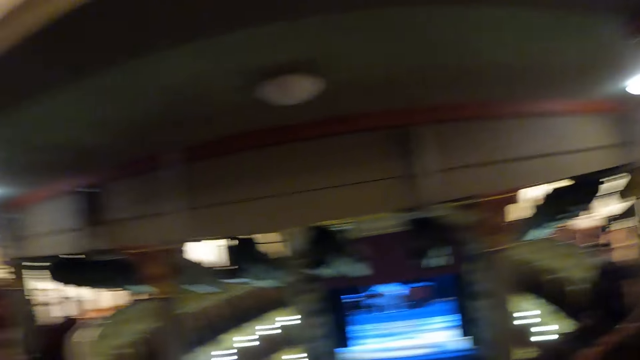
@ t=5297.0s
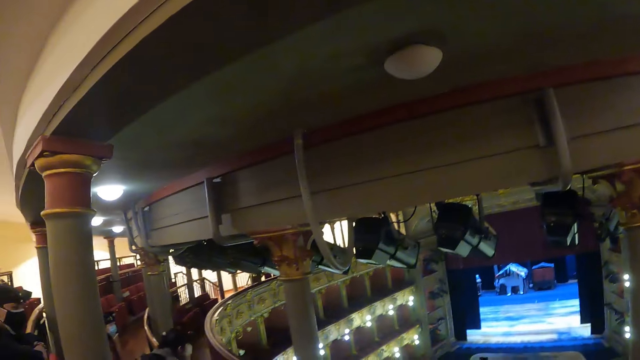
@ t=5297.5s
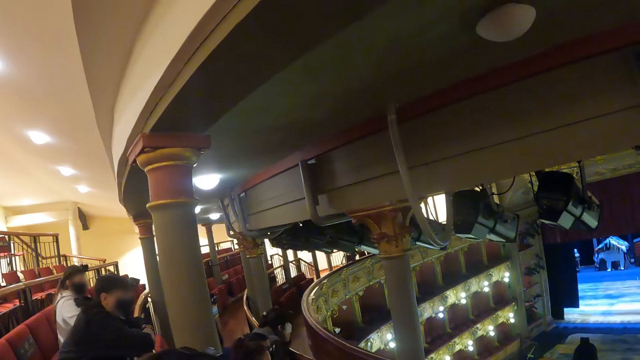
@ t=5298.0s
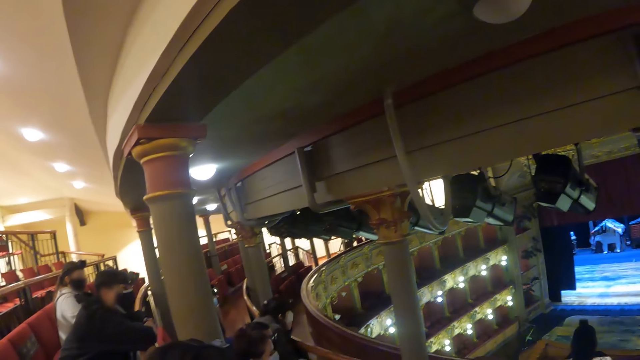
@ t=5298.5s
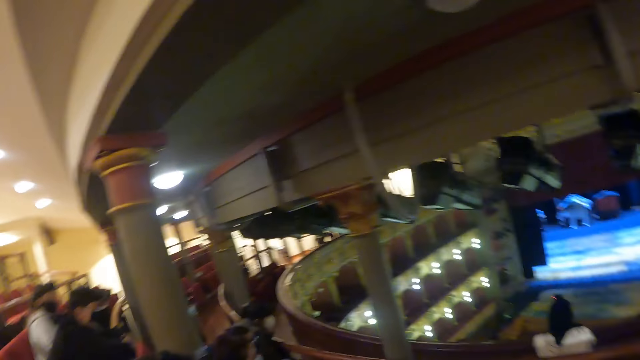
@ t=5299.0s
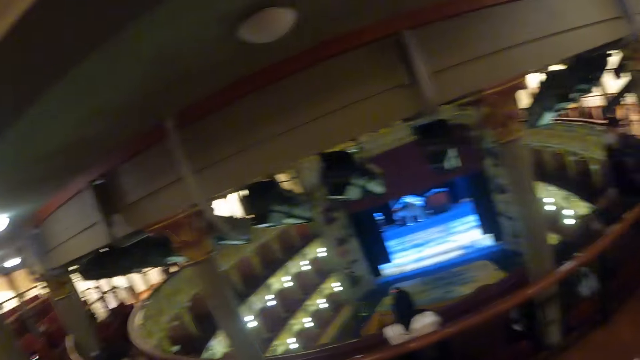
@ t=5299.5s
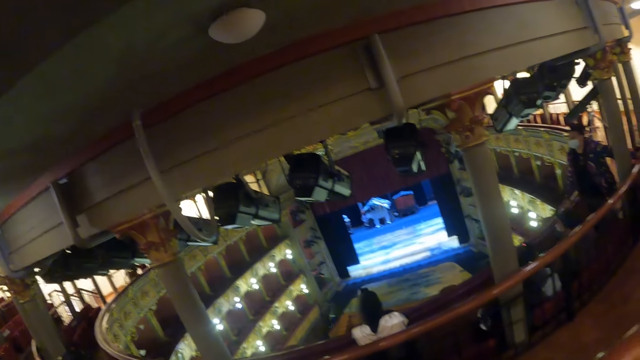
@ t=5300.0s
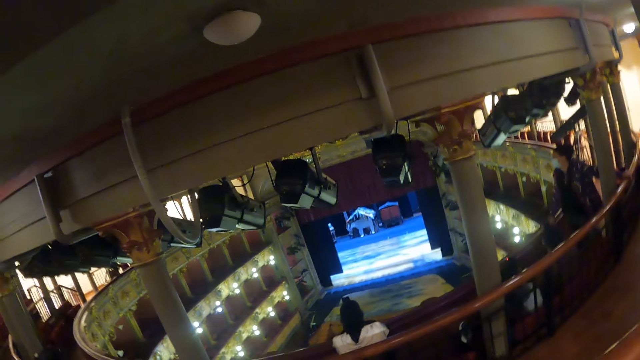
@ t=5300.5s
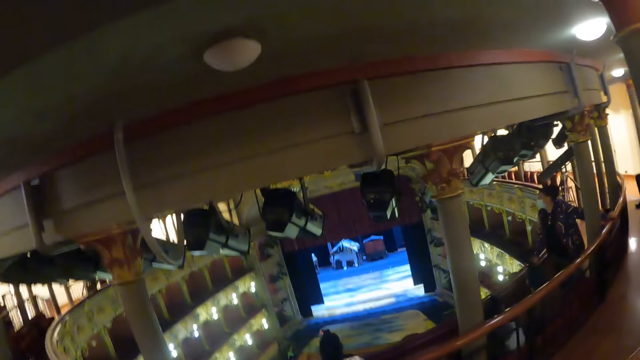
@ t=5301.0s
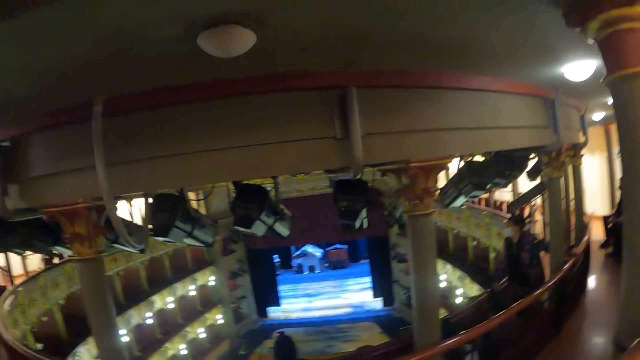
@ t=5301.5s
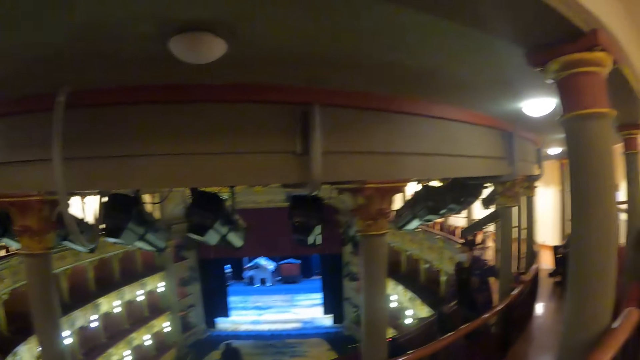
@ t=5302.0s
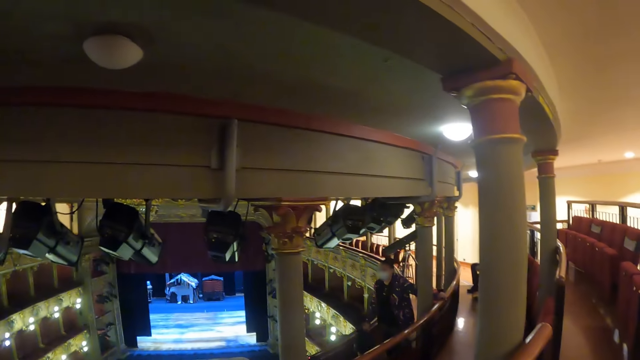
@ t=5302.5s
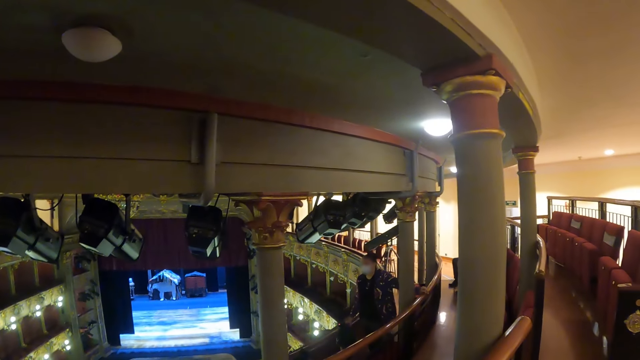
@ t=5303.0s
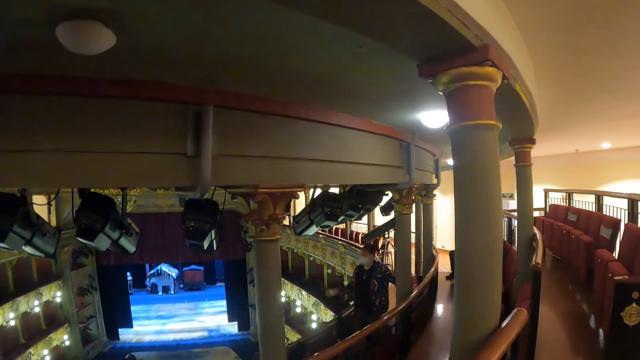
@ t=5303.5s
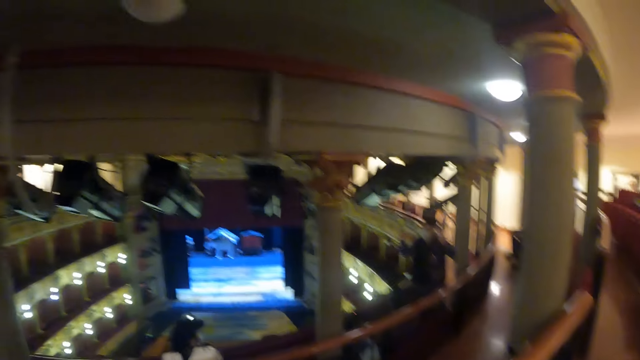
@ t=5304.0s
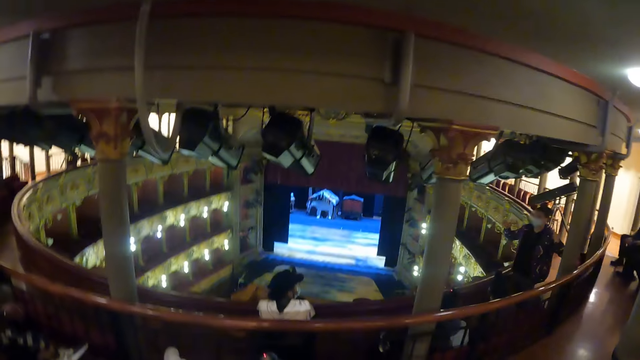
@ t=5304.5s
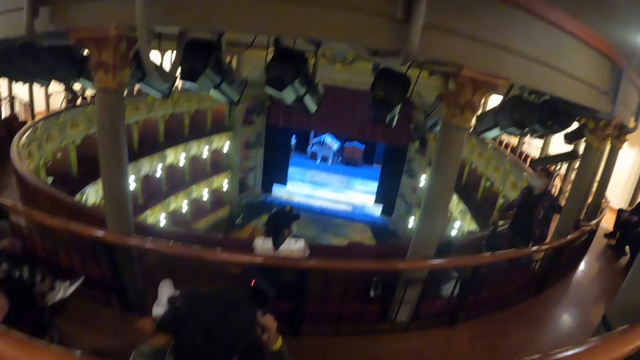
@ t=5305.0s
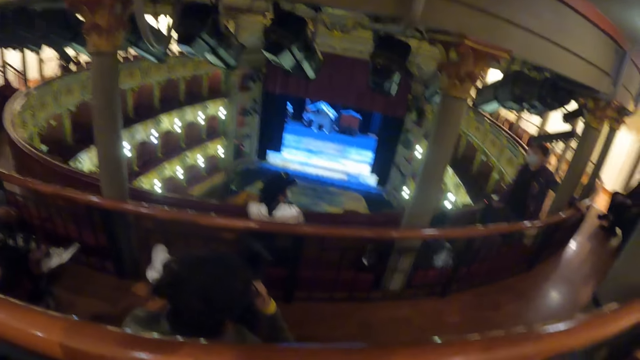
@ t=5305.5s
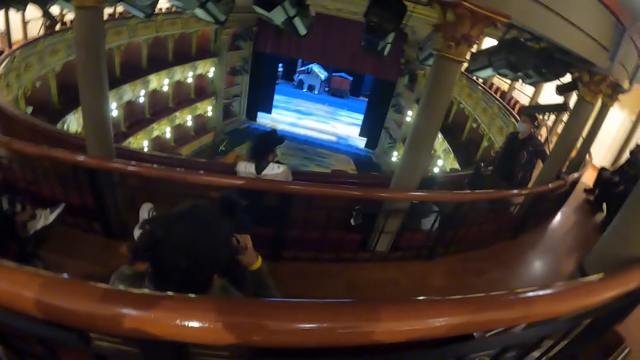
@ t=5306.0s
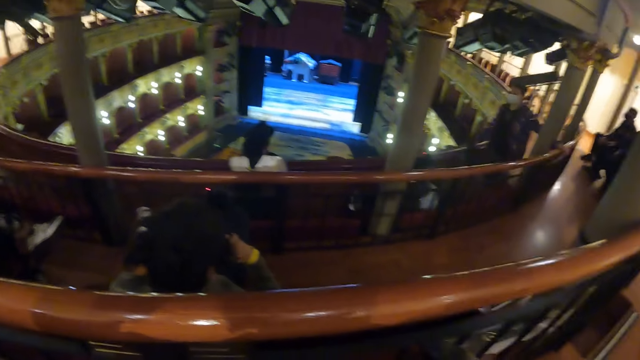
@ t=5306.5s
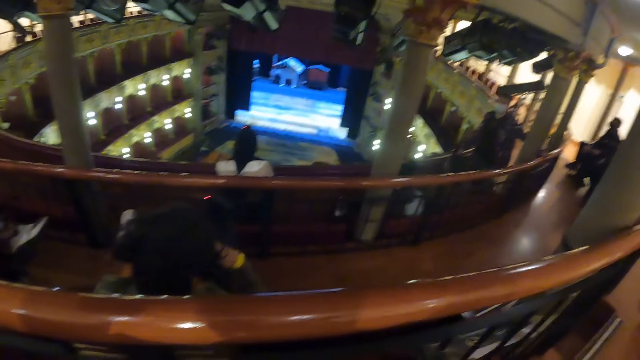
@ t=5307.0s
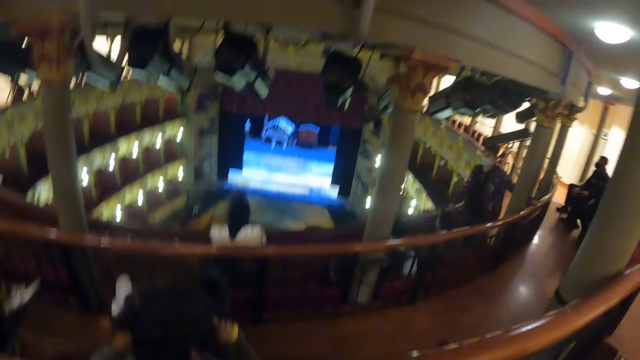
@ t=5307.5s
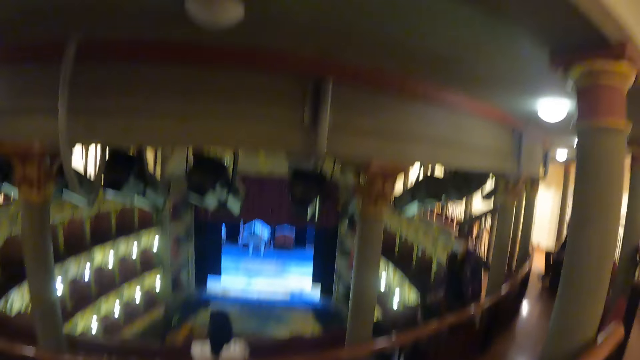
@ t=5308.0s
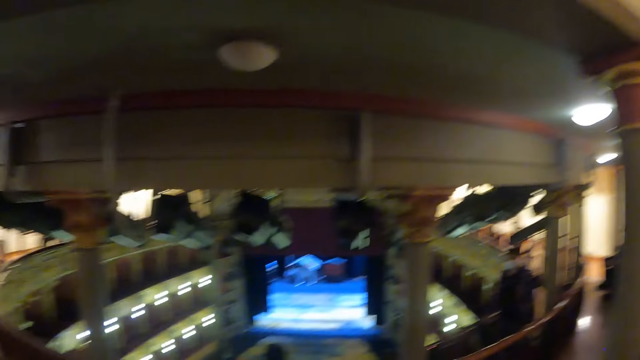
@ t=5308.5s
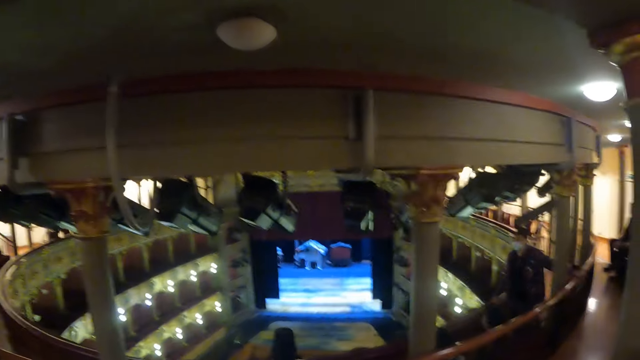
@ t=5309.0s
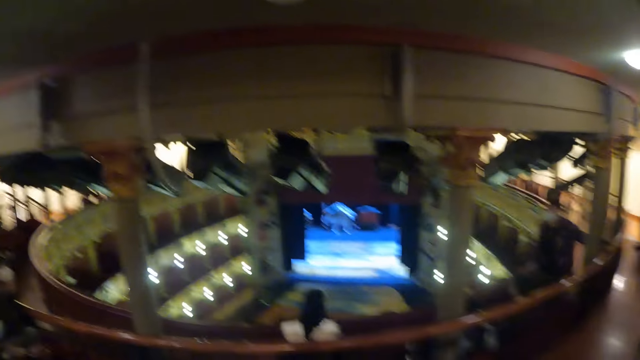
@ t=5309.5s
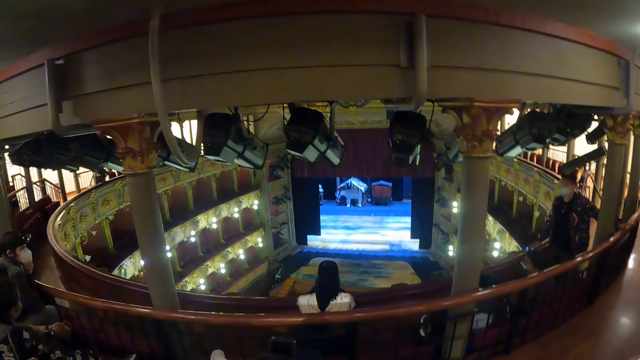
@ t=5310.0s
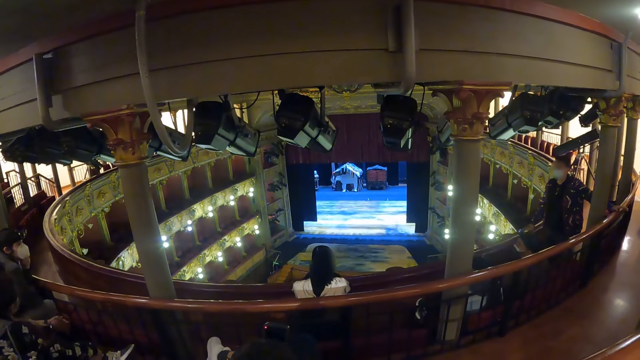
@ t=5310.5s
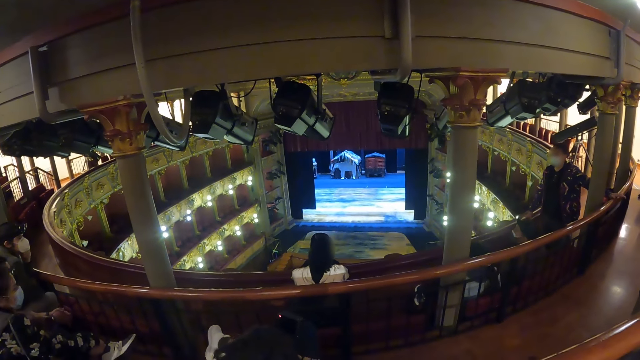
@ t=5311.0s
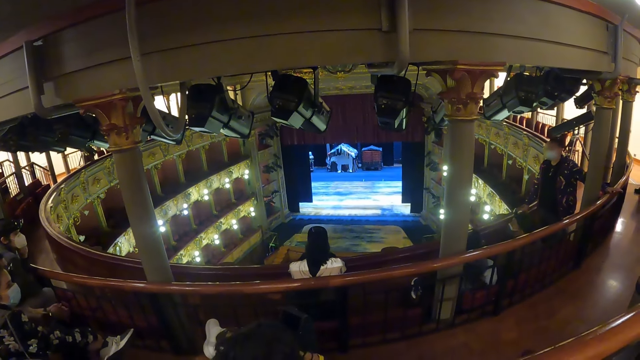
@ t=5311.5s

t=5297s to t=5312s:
The camera wearer looks around the room. A person lifts up both hands. The camera wearer watches the television. They look around in the room.

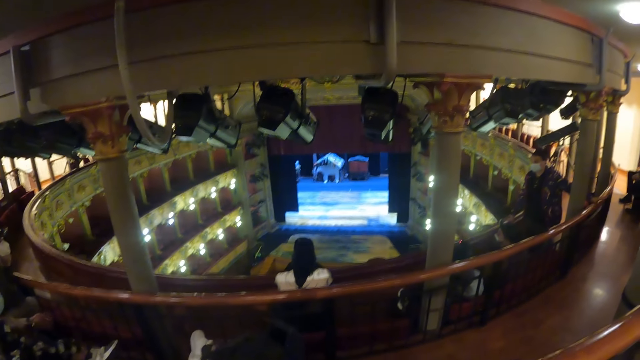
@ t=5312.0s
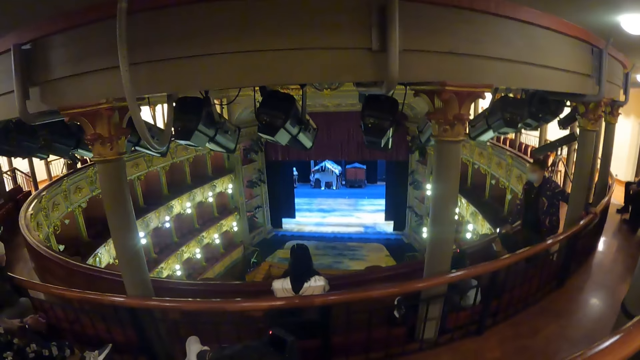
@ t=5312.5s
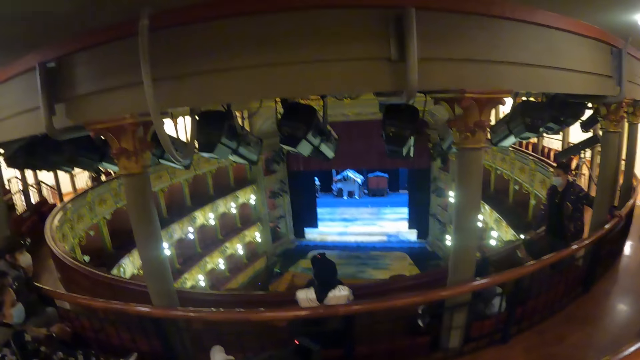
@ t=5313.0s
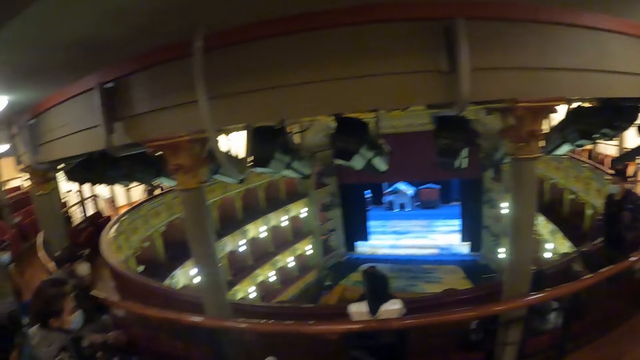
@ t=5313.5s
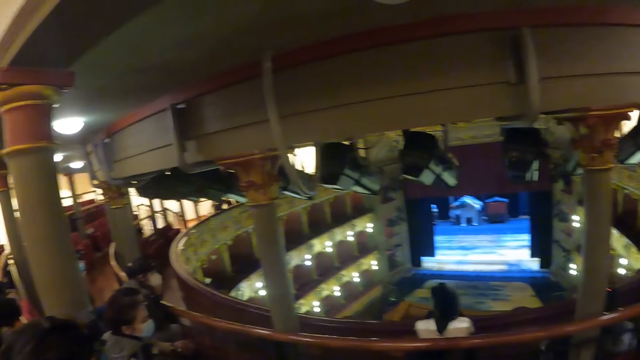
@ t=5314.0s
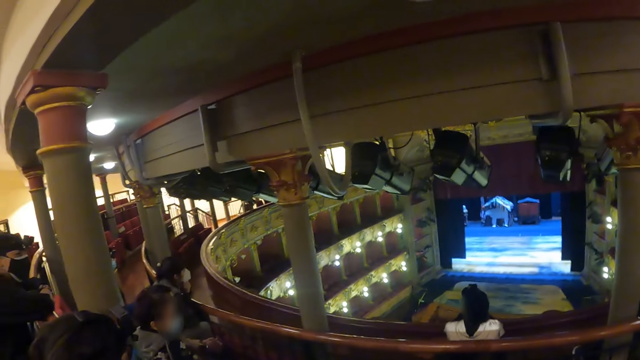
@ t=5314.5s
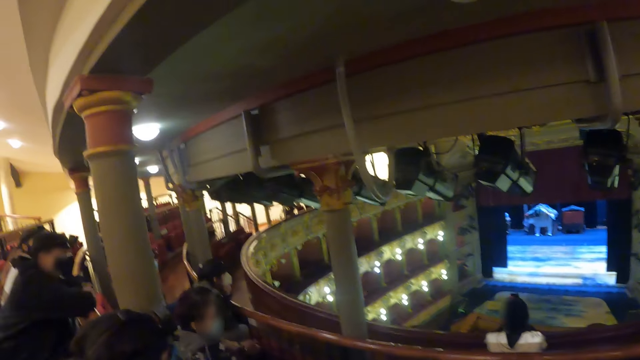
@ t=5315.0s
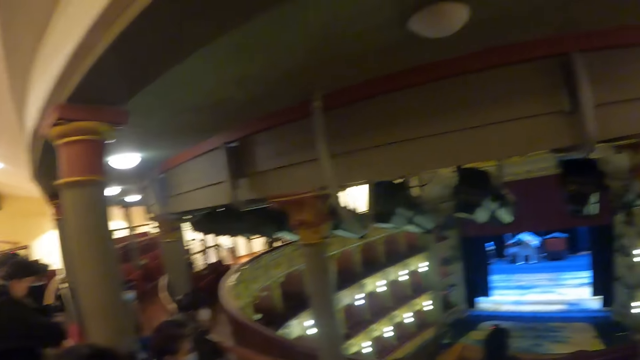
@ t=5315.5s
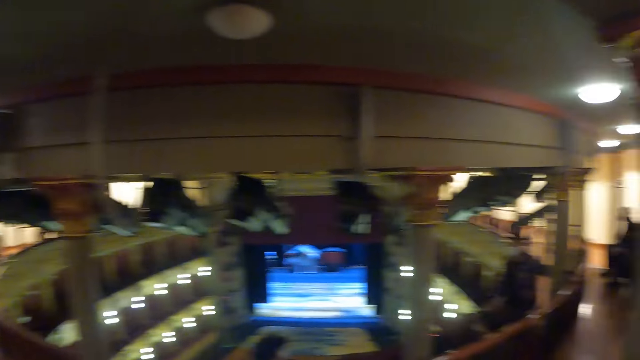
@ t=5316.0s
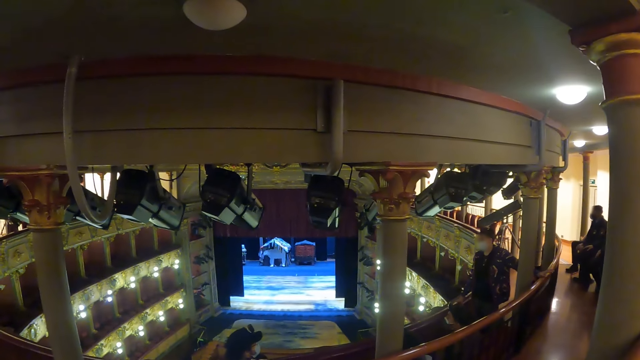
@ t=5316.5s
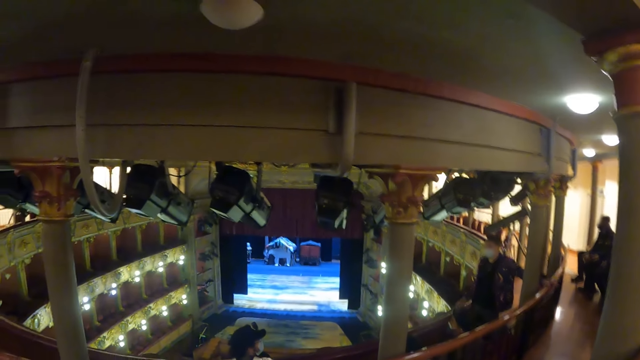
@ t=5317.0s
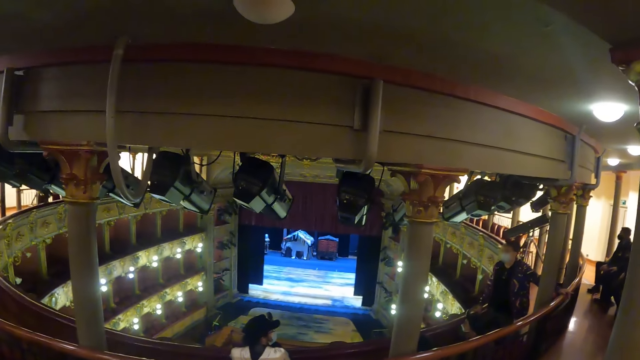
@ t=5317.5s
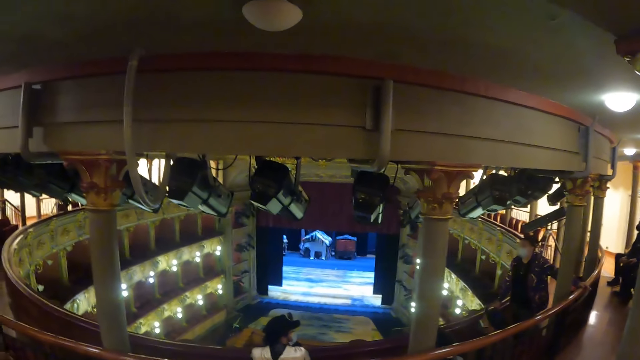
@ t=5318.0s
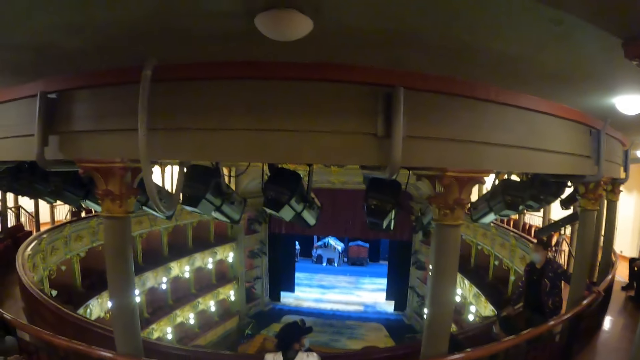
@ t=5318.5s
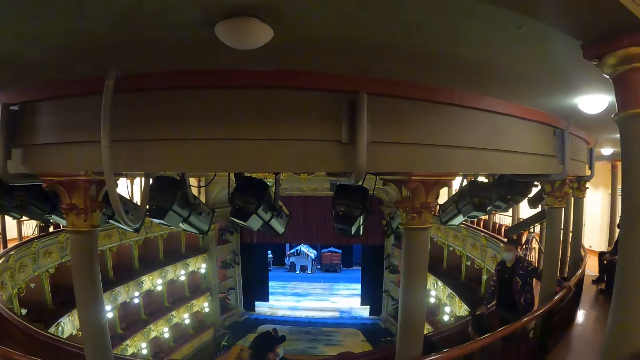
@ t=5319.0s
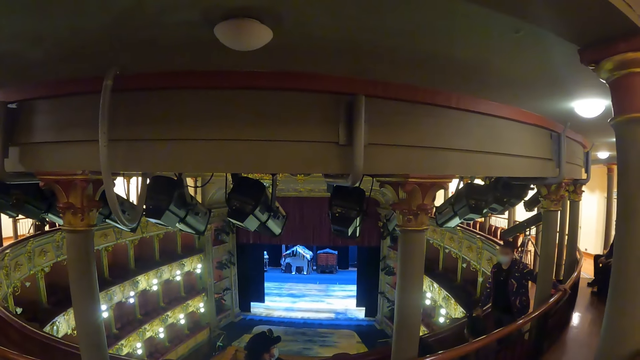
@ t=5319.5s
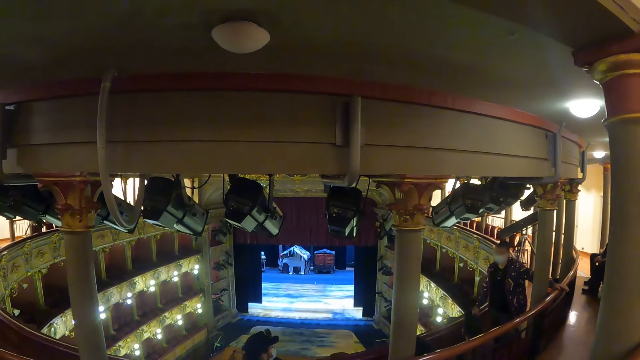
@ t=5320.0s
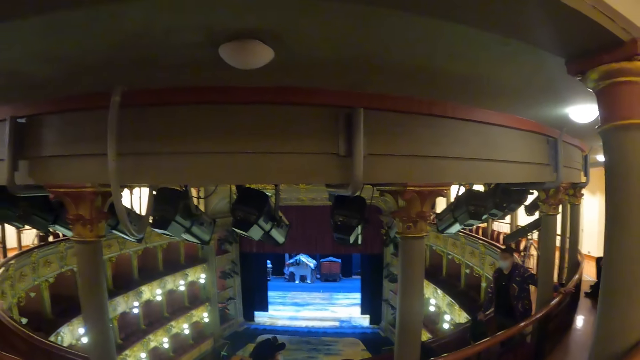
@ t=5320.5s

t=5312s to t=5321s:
The camera wearer looks around the room. They watch the television.
